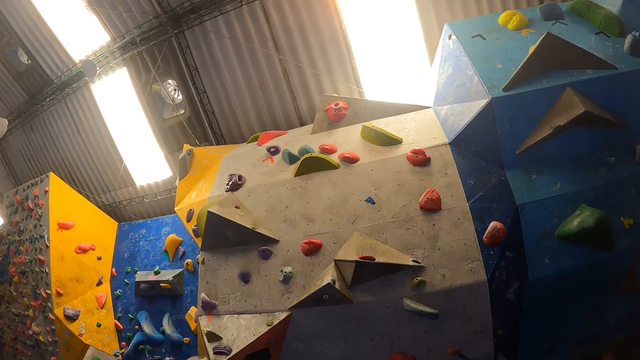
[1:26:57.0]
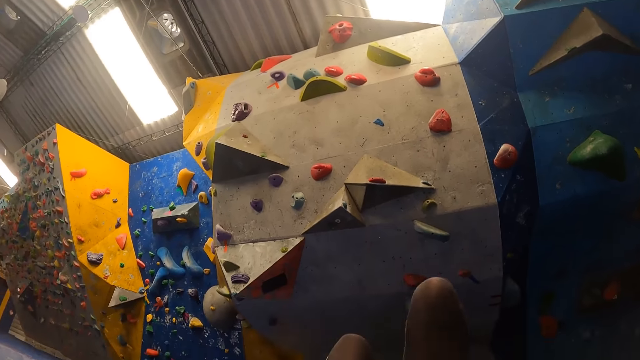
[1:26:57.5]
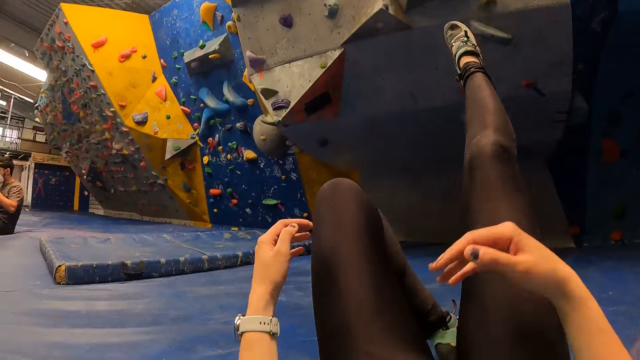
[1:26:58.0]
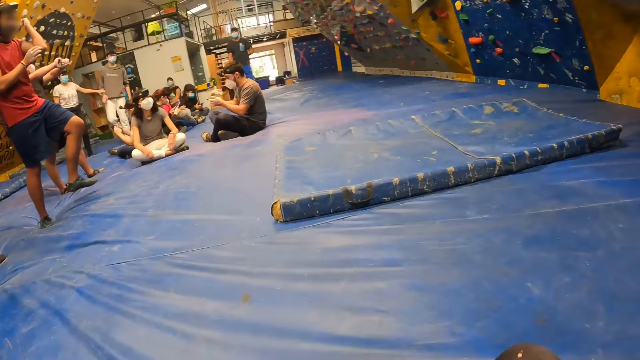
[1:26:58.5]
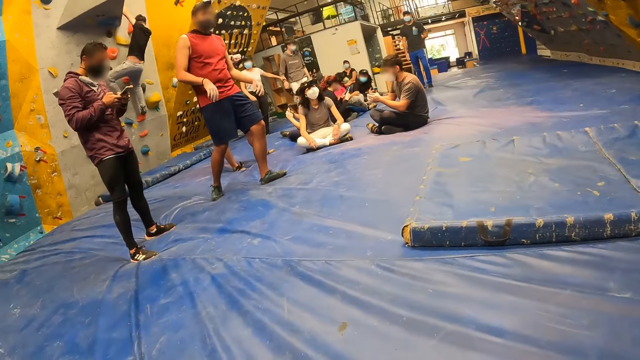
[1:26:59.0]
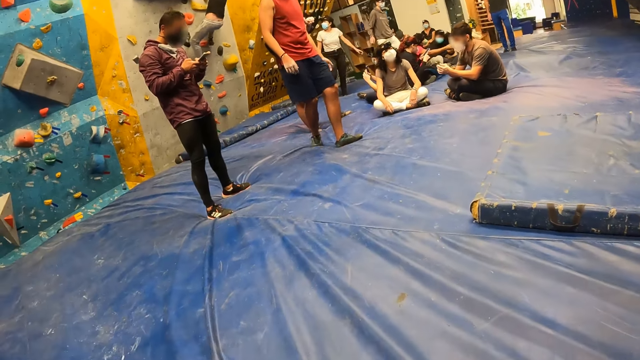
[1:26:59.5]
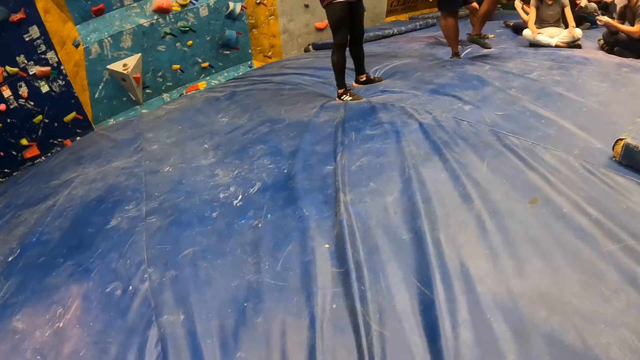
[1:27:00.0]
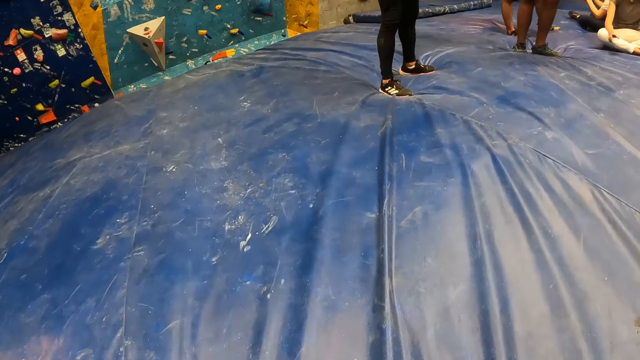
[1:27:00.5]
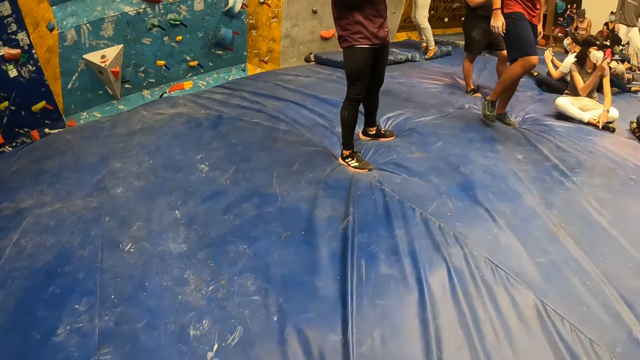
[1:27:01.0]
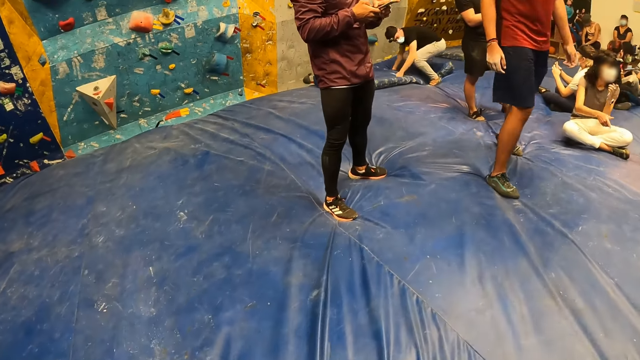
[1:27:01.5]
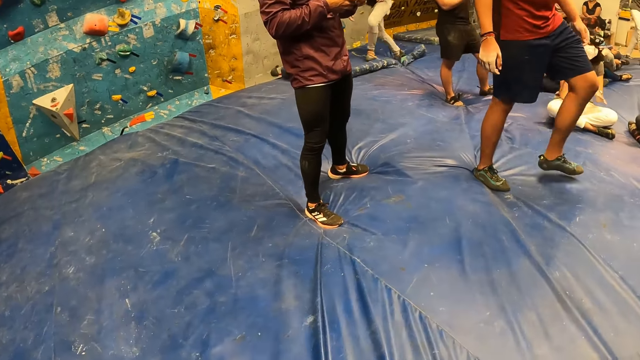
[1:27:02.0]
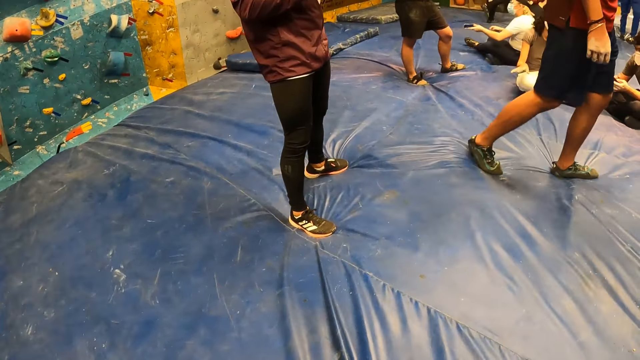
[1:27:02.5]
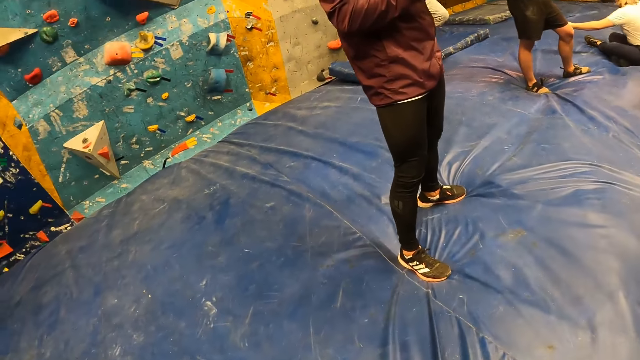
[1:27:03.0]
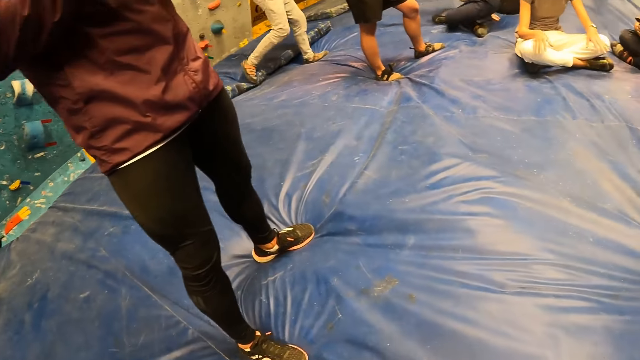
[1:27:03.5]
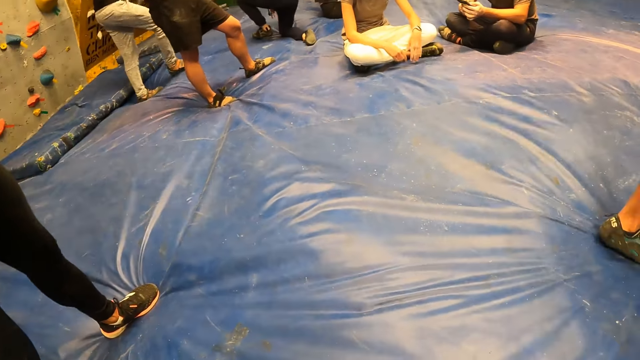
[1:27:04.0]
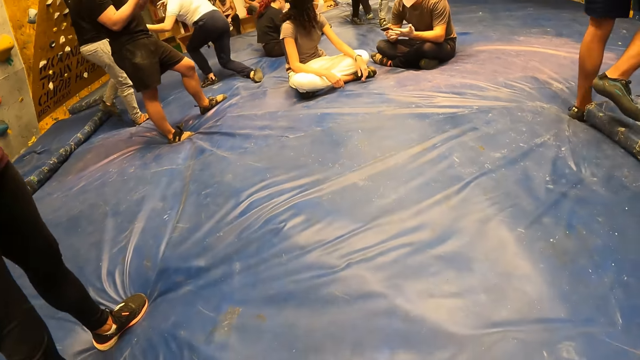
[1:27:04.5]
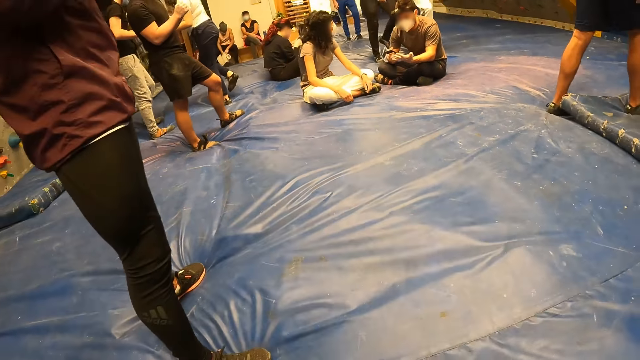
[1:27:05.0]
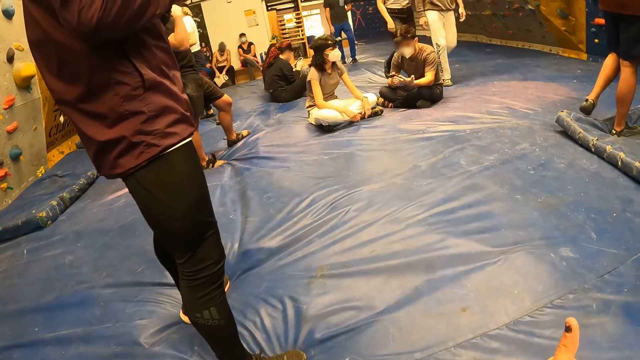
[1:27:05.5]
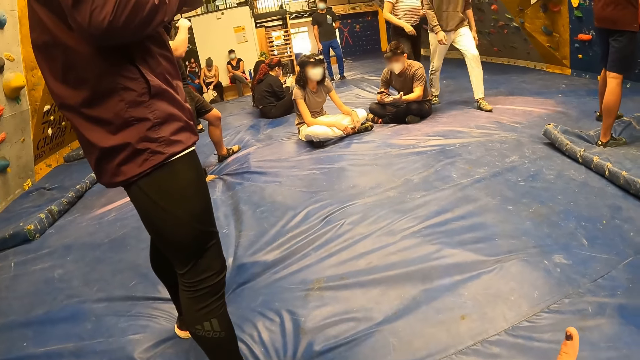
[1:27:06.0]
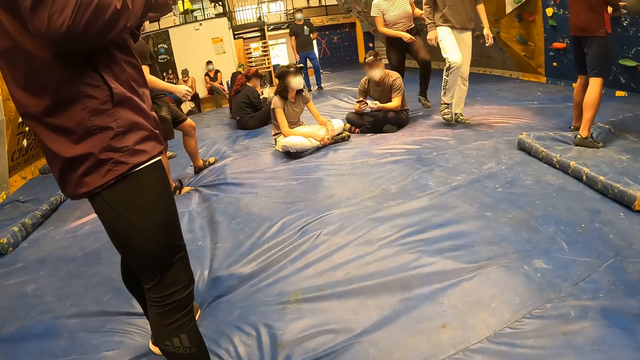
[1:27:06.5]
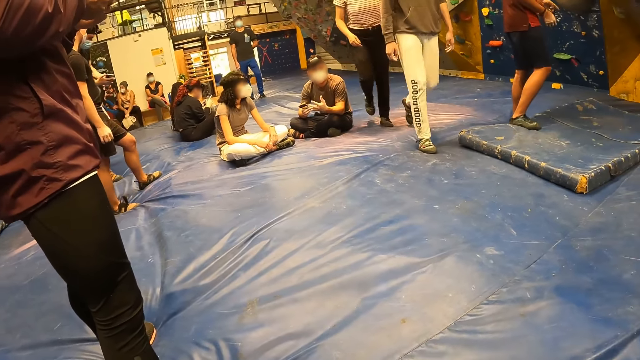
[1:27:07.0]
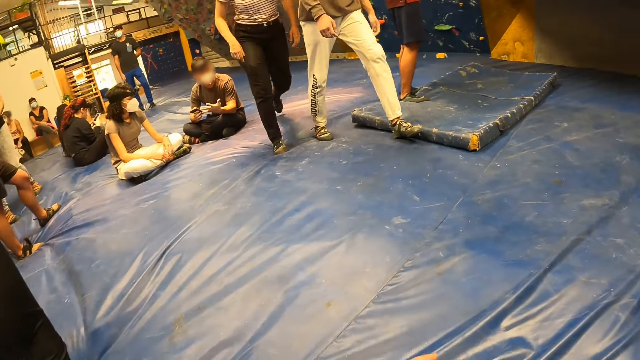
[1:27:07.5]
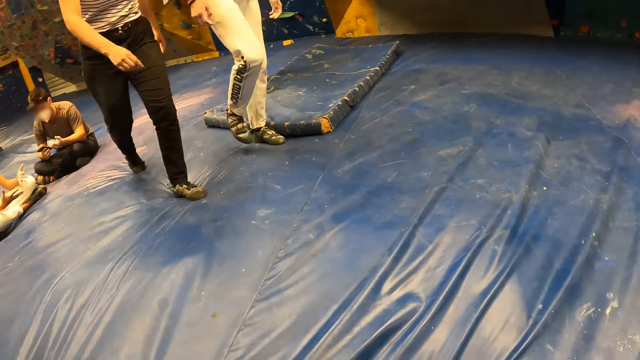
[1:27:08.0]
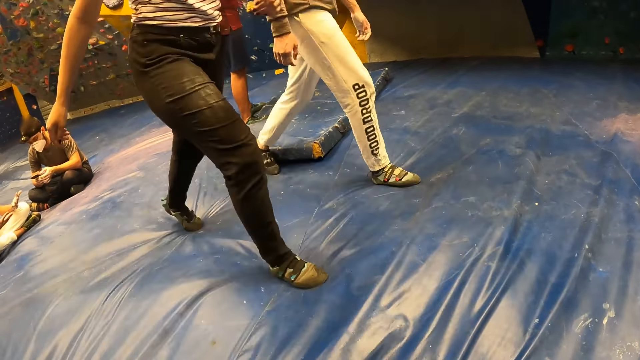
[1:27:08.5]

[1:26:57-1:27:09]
The camera wearer looks around the room.

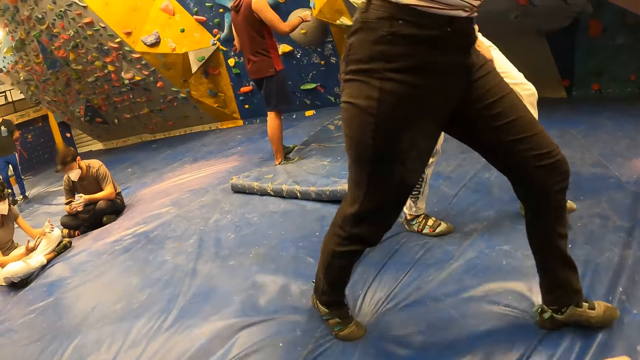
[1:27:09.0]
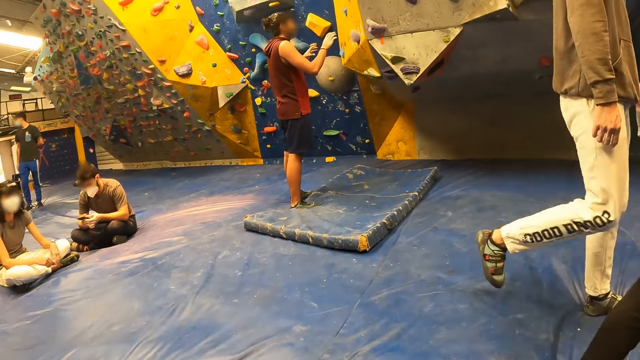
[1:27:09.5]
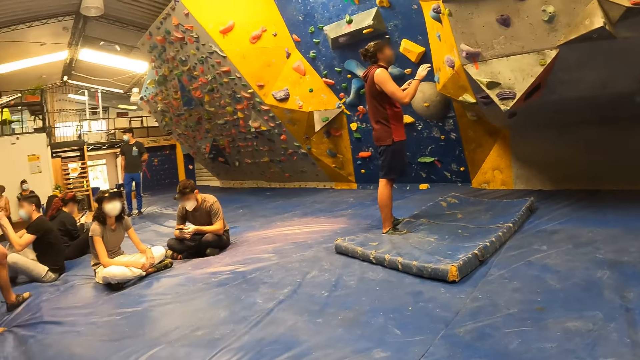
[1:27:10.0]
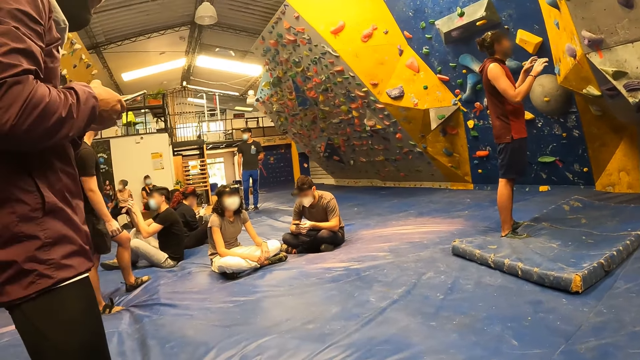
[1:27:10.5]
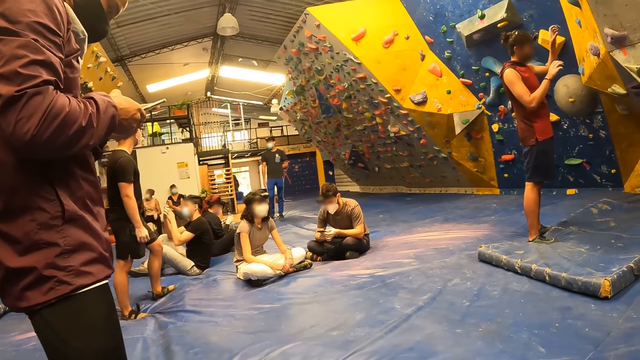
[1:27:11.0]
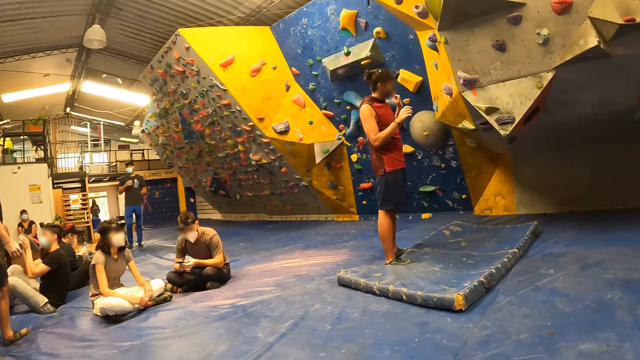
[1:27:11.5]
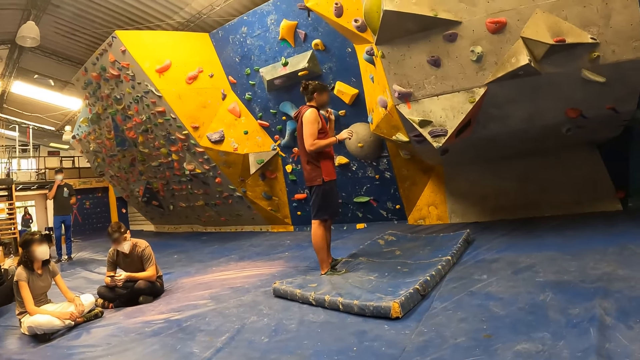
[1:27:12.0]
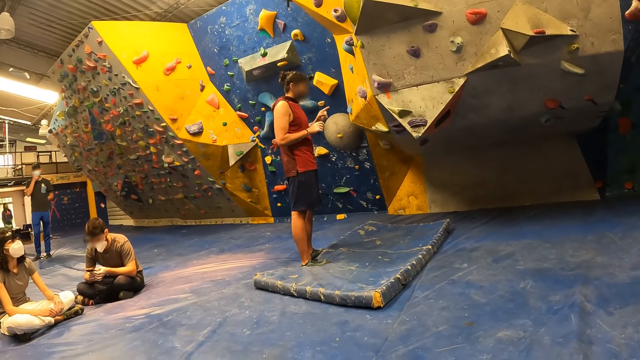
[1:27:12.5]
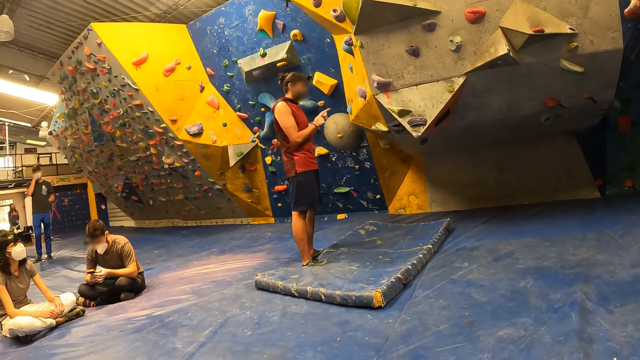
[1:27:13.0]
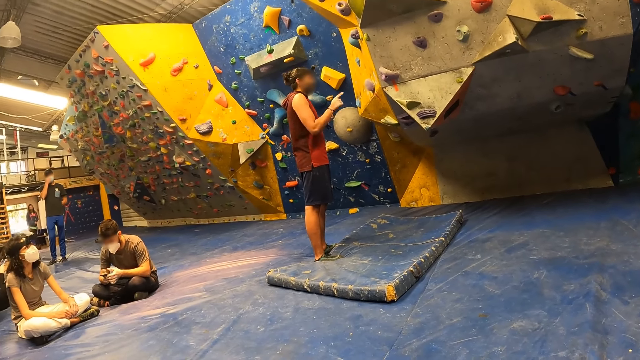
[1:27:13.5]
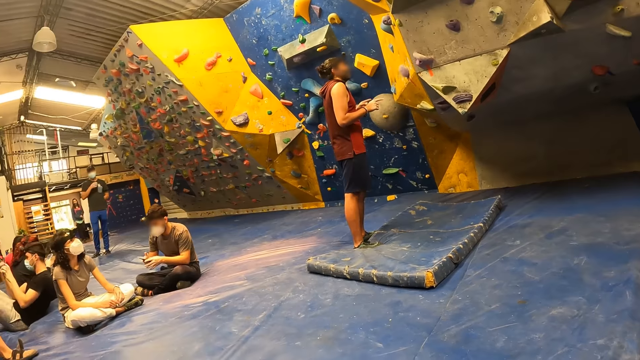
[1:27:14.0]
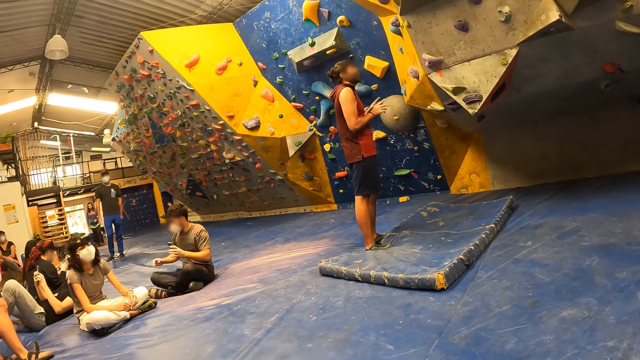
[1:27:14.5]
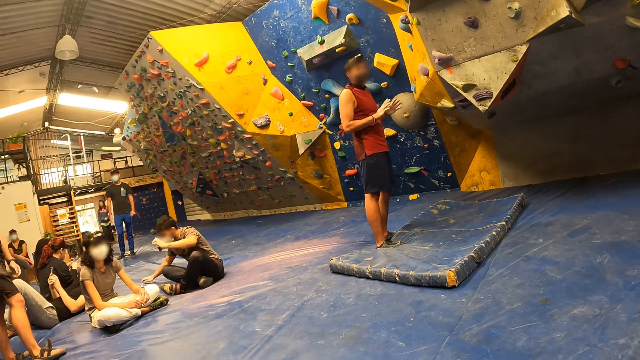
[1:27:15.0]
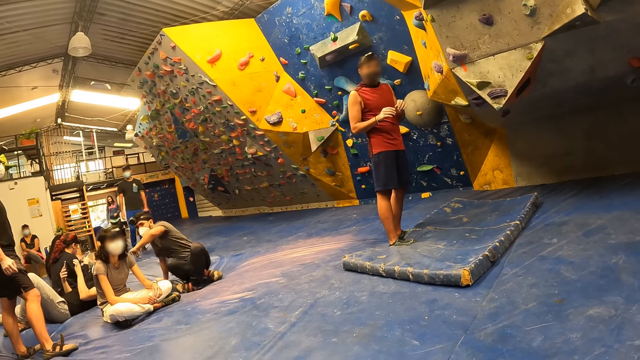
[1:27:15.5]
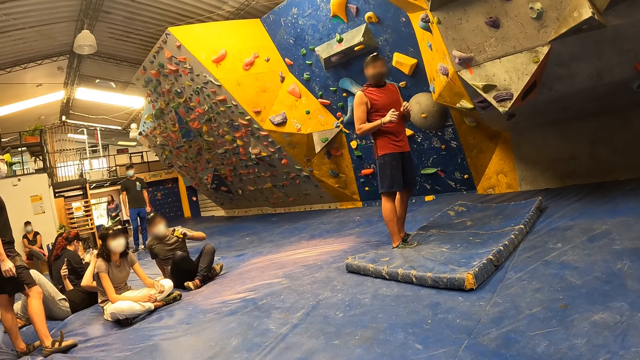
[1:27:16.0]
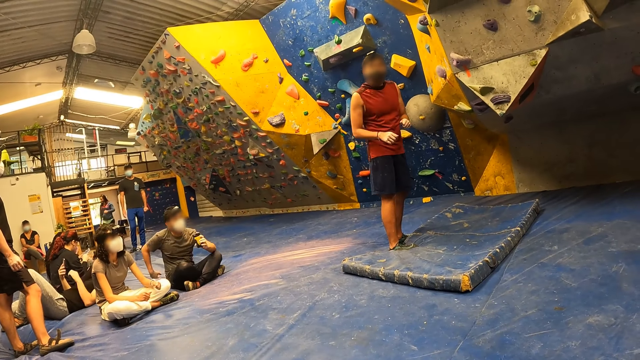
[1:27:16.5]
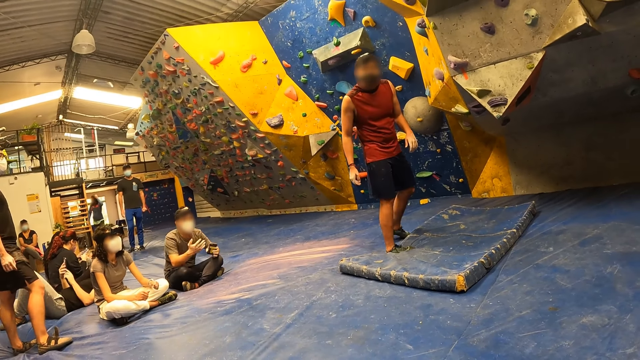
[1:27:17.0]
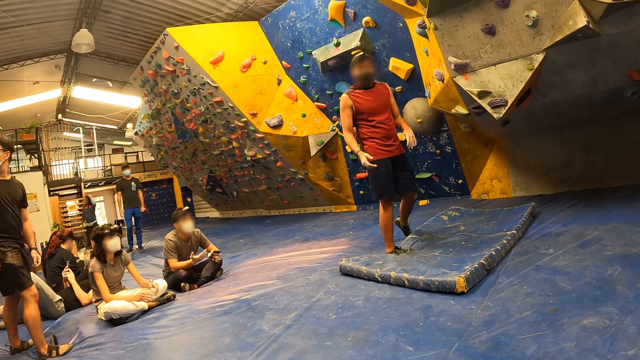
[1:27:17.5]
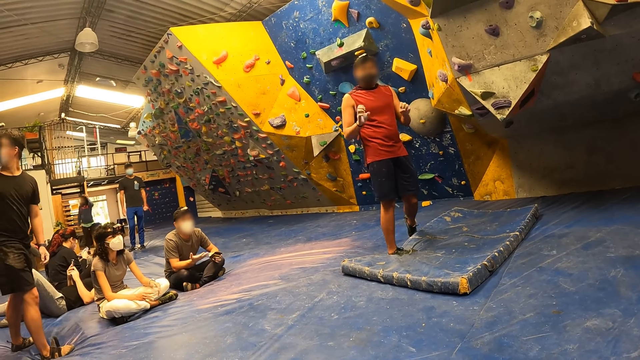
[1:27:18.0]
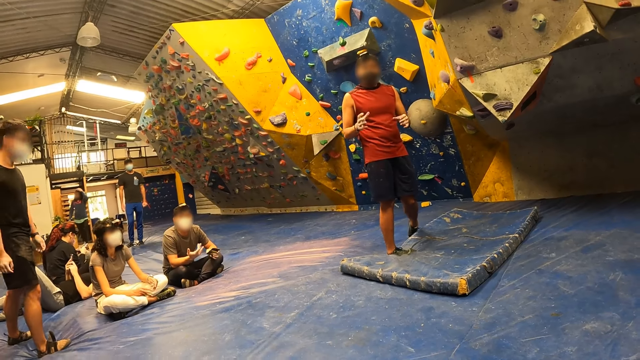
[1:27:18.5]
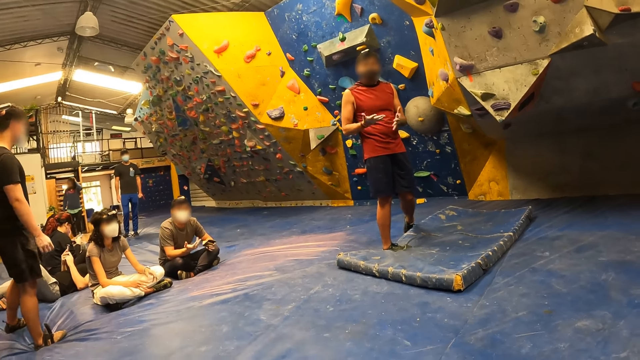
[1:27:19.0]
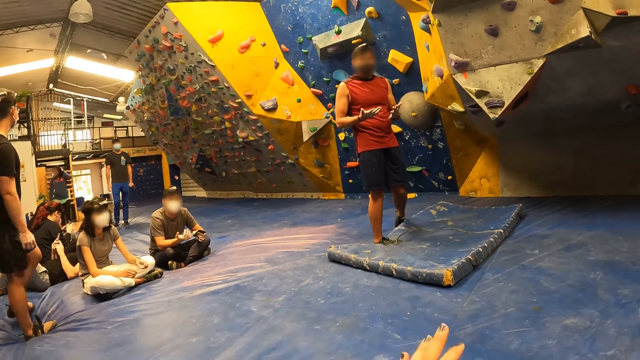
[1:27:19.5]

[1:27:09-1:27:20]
A man interacts with the camera wearer. The camera wearer talks with the man.
